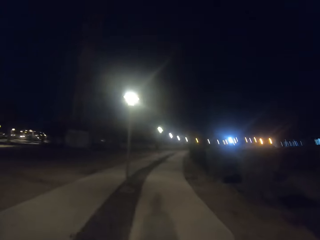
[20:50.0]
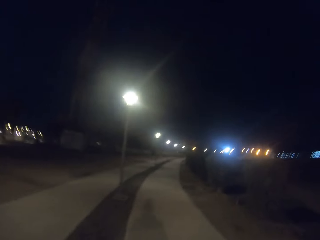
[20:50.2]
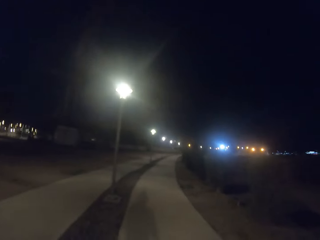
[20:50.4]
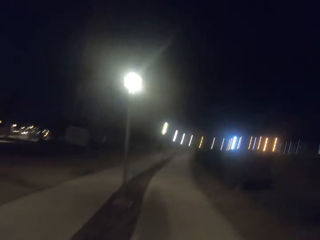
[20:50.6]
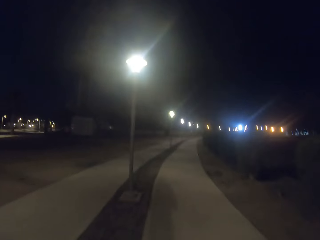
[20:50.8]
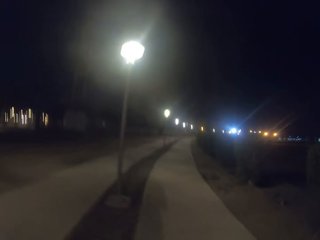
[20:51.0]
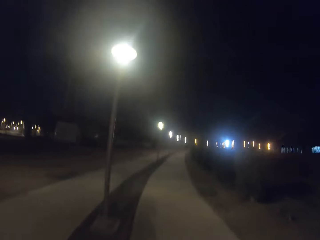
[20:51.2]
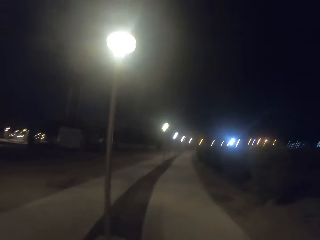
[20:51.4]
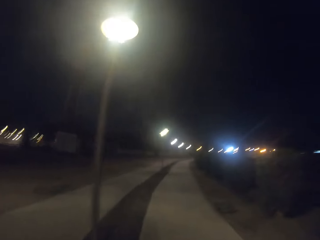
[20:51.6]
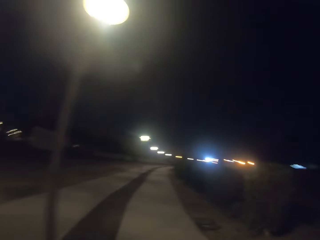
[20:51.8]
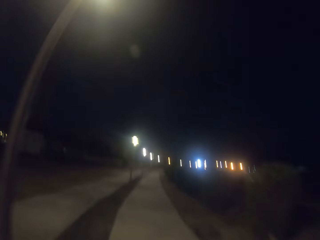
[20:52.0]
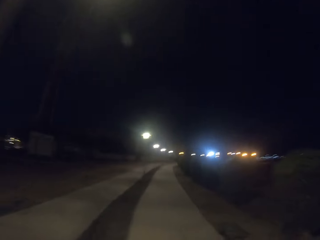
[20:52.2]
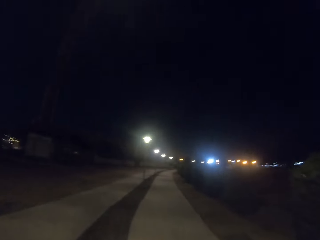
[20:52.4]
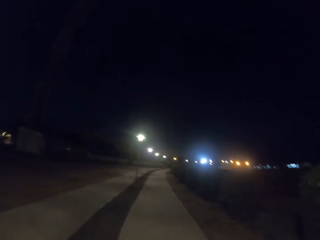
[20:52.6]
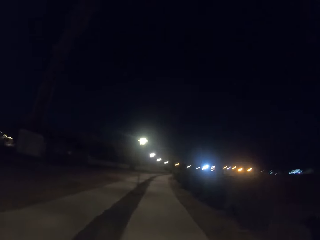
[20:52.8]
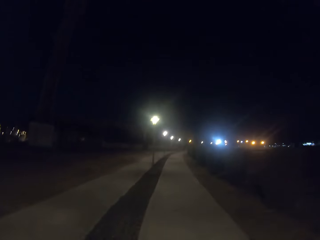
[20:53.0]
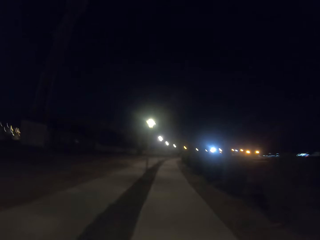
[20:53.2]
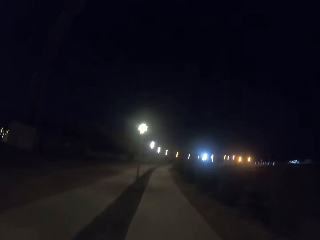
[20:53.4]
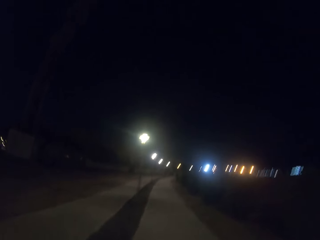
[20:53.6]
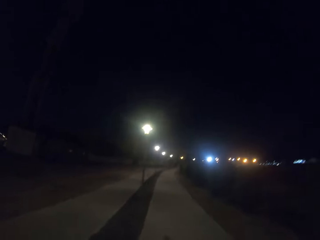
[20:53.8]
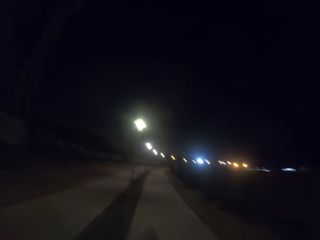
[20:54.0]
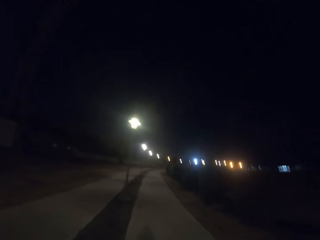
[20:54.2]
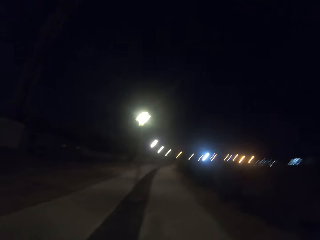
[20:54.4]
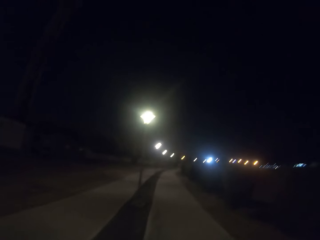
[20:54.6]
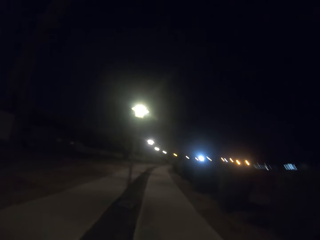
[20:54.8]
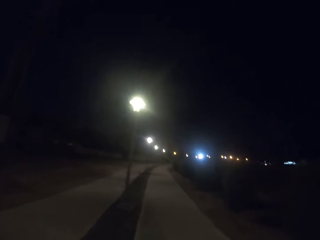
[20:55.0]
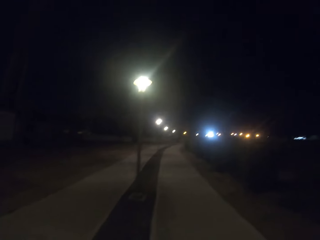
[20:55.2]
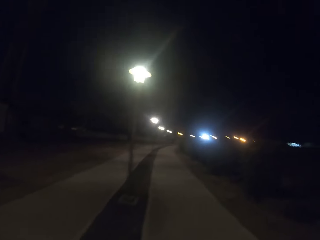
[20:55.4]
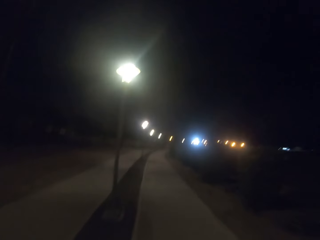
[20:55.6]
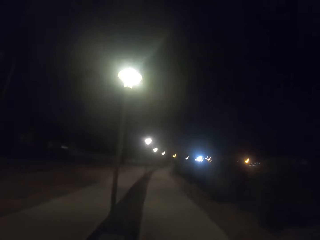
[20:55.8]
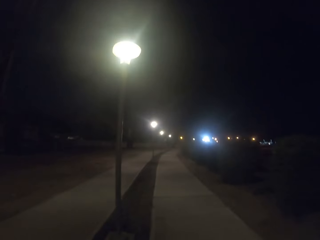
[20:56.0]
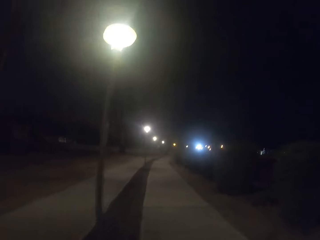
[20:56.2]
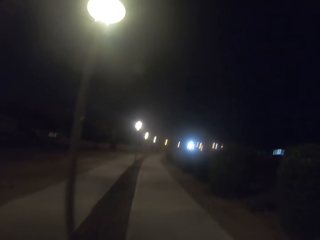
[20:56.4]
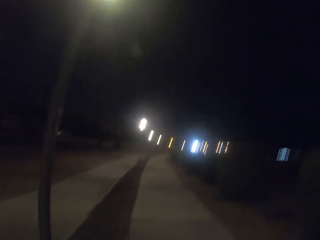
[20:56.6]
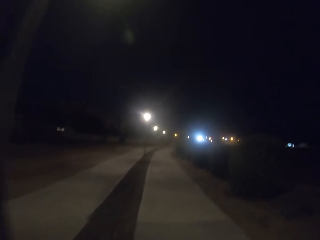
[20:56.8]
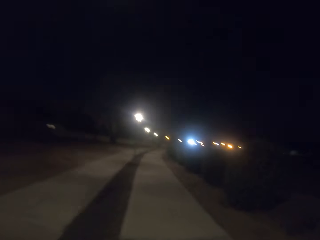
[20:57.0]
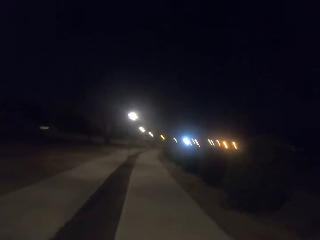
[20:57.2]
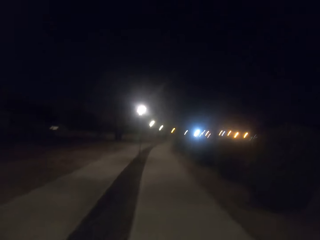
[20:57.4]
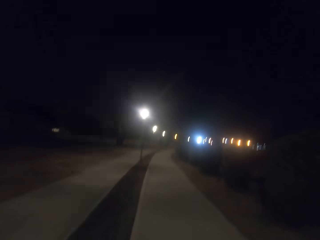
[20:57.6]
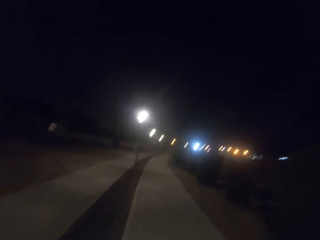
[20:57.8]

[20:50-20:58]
The camera wearer runs on the pavement.

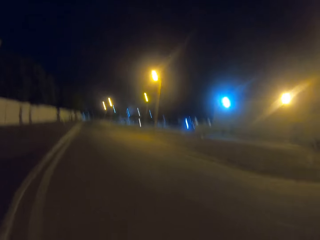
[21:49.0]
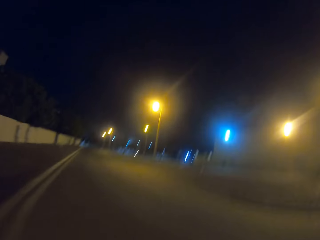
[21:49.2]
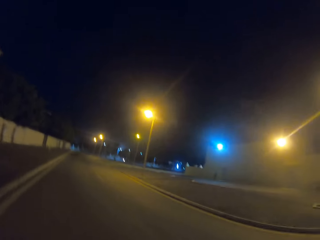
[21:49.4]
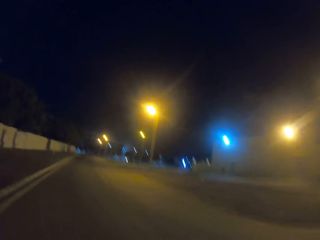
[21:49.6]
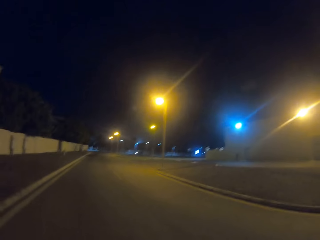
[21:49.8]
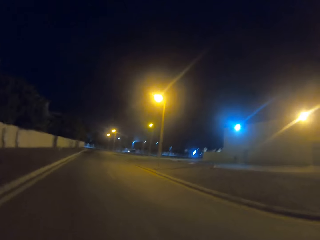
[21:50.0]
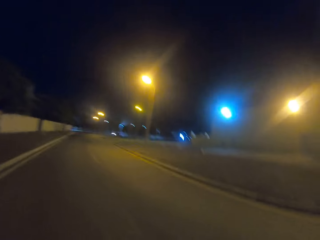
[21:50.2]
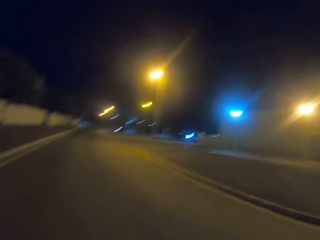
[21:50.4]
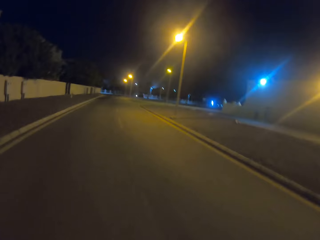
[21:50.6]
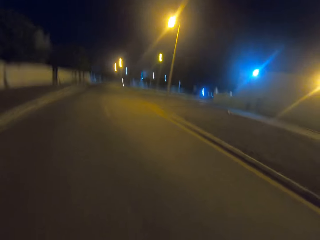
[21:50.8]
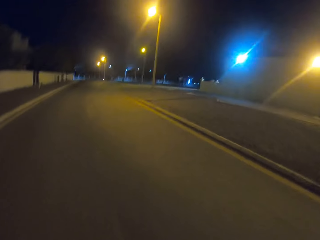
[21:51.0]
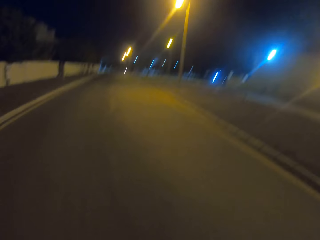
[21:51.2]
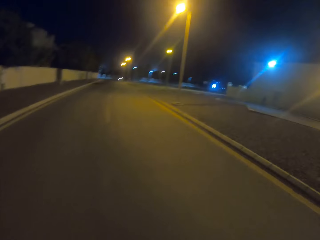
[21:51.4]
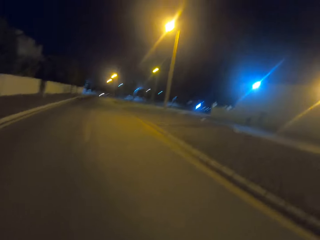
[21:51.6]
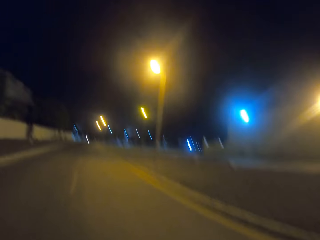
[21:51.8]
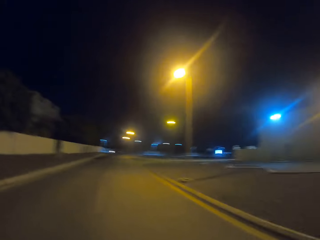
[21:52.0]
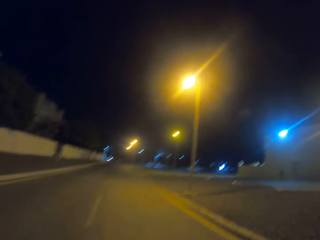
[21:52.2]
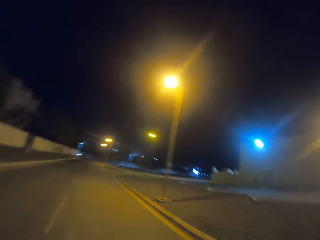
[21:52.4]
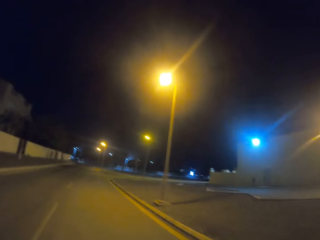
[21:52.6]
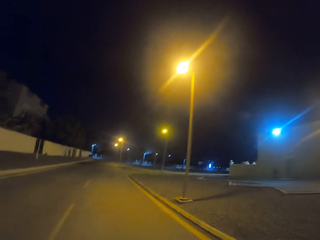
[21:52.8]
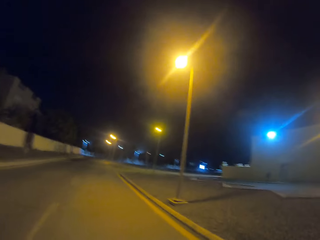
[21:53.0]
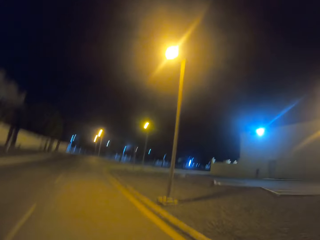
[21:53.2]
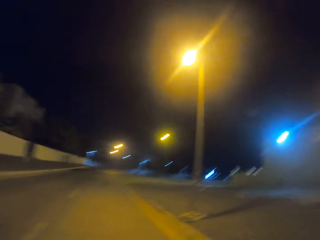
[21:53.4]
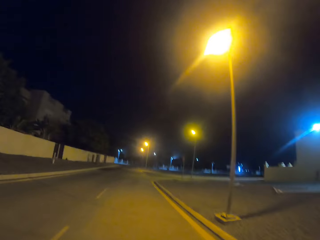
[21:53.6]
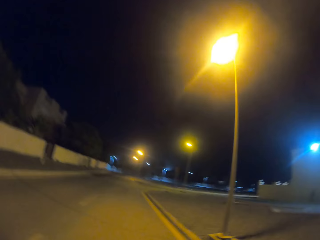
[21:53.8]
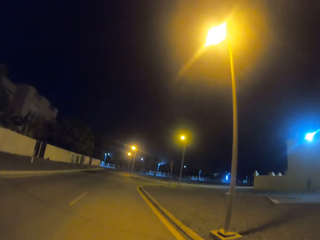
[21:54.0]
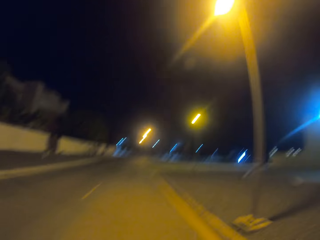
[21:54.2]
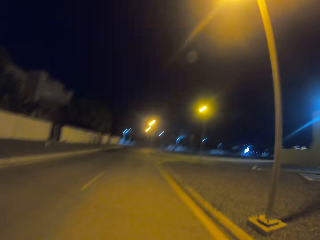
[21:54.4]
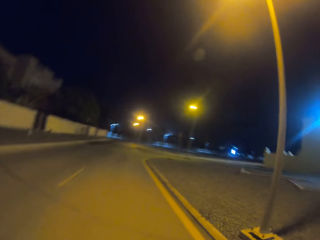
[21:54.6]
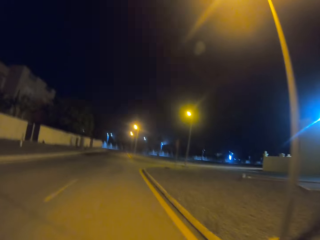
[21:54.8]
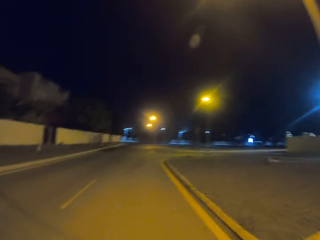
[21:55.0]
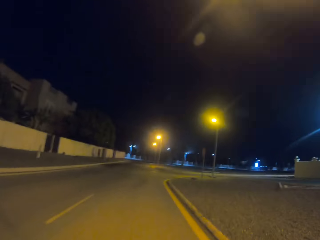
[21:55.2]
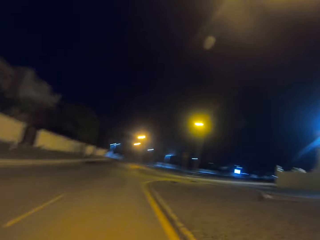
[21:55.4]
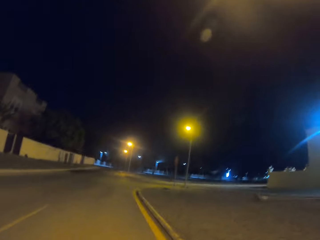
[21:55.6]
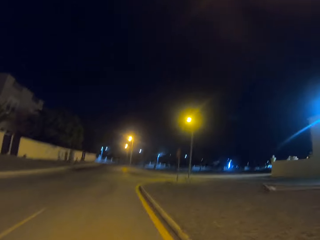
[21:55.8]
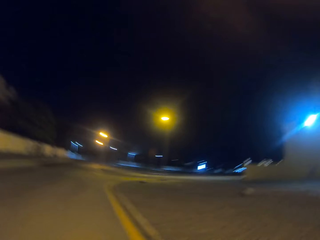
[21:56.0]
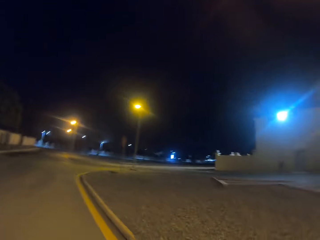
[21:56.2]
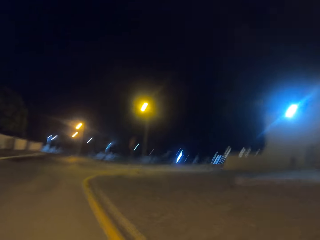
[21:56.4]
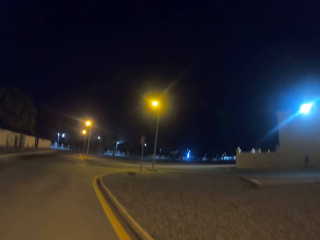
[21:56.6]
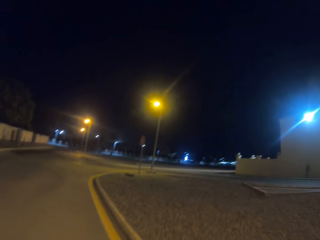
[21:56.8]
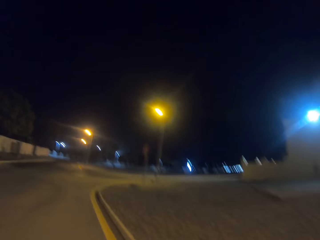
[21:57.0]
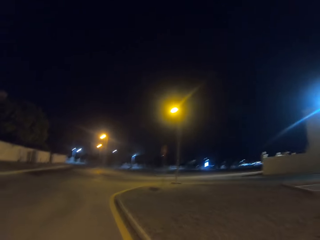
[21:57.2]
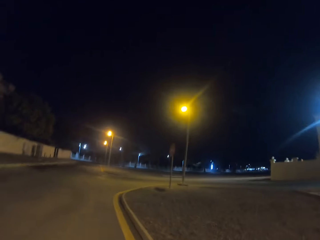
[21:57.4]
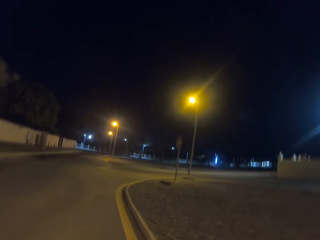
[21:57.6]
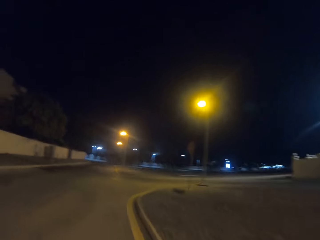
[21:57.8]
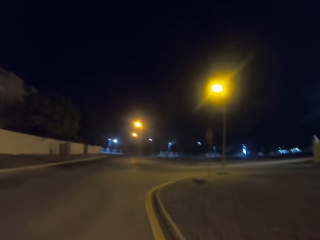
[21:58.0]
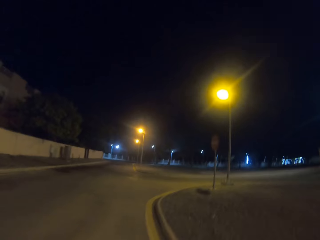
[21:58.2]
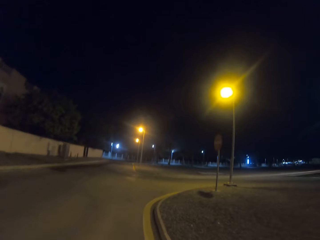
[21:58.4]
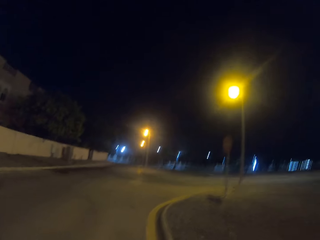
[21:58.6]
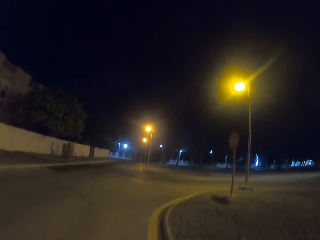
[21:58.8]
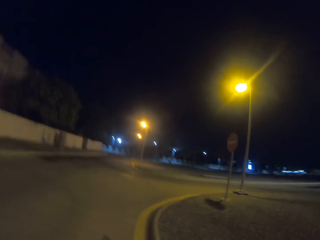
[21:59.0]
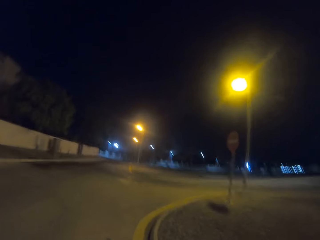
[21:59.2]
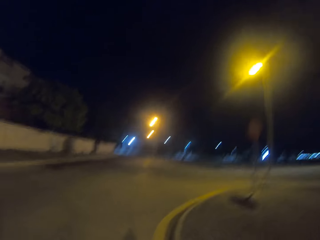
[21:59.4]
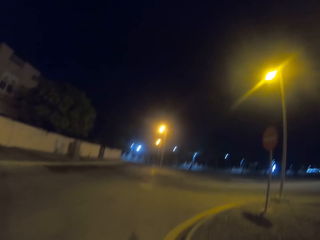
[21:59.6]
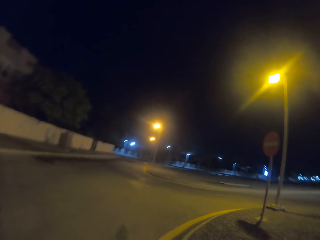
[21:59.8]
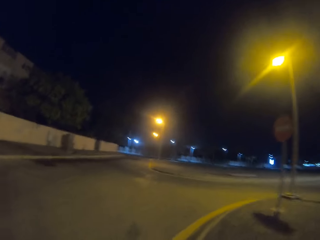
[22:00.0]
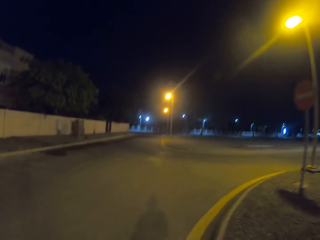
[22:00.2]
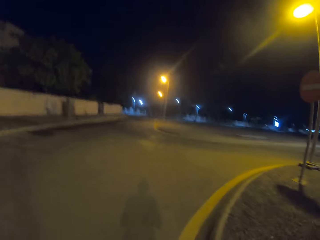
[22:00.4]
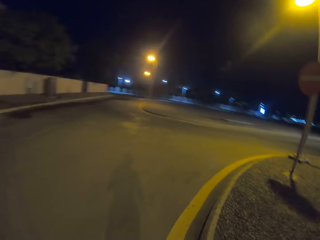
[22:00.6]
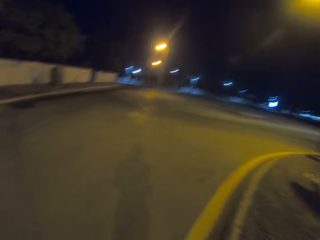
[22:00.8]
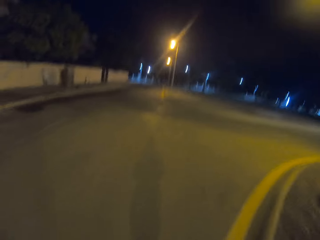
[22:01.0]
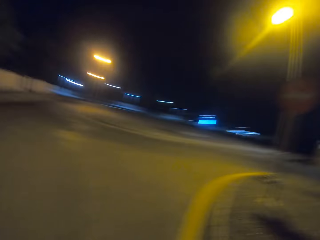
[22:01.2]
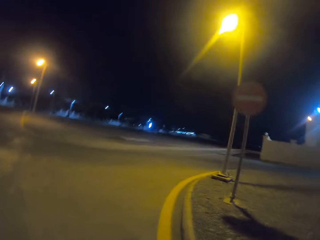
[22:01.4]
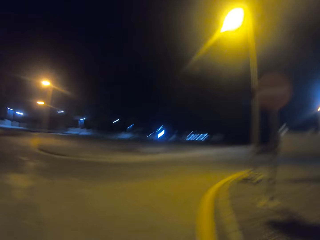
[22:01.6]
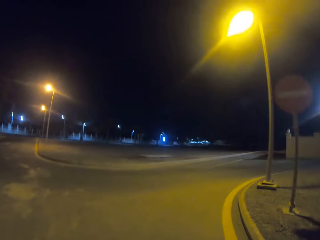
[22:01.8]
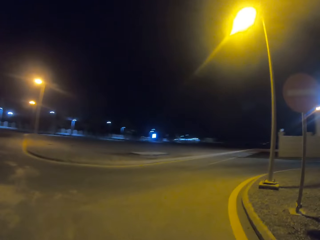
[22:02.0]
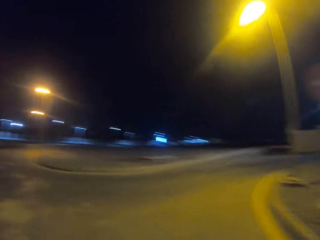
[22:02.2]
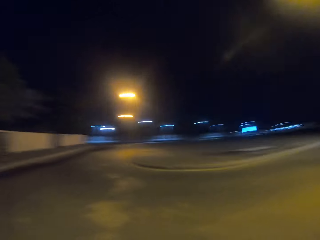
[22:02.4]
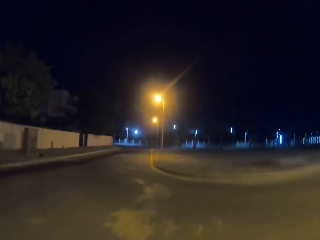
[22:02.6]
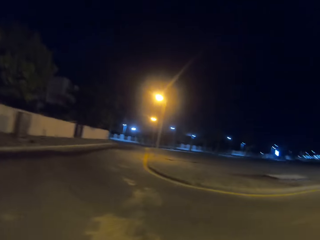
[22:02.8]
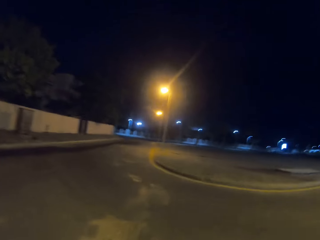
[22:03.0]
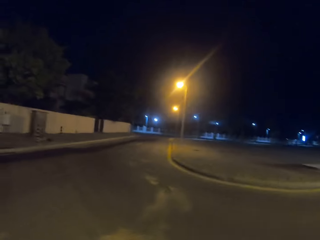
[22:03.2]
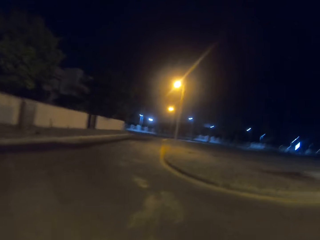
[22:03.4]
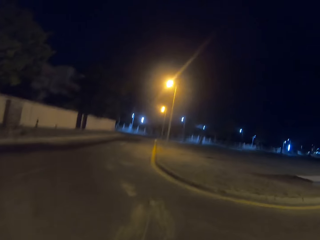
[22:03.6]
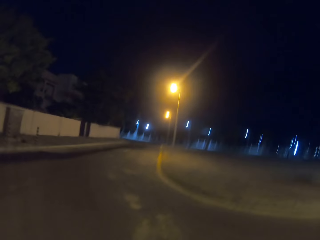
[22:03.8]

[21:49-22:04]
The camera wearer runs on the road. They walk along the road.
